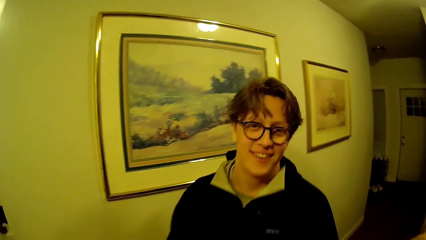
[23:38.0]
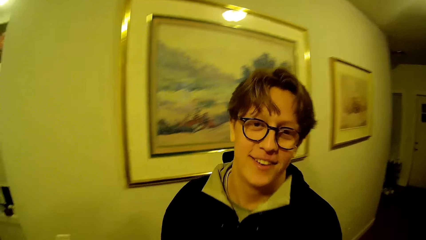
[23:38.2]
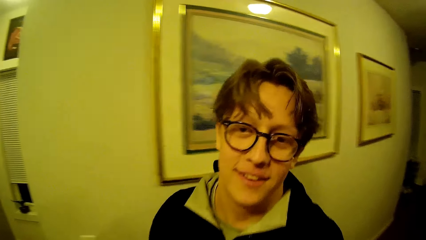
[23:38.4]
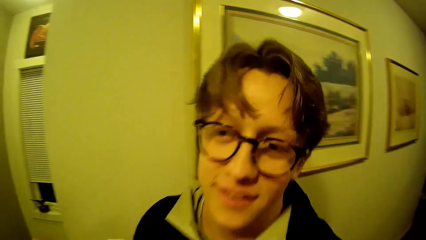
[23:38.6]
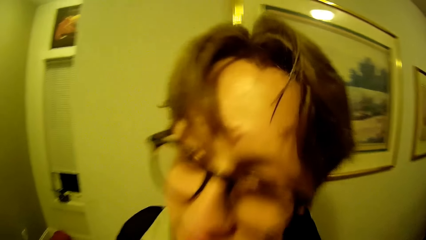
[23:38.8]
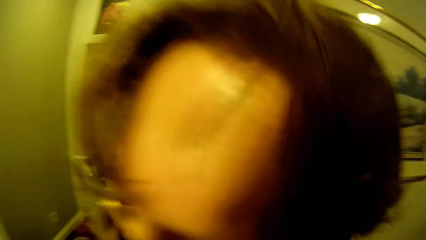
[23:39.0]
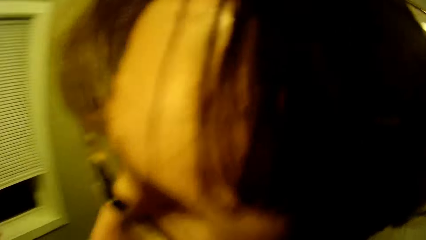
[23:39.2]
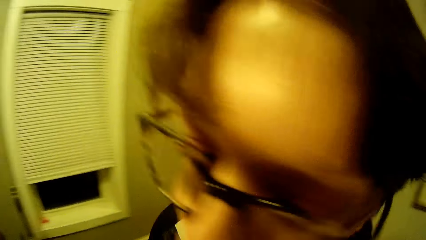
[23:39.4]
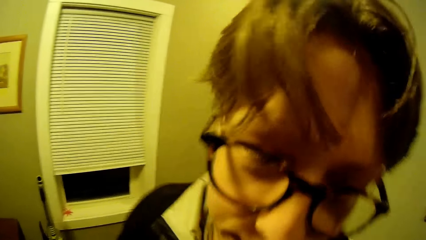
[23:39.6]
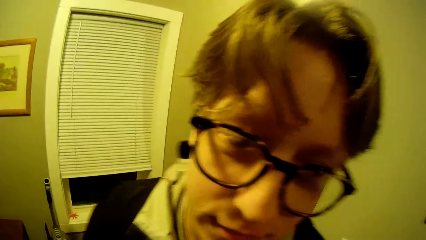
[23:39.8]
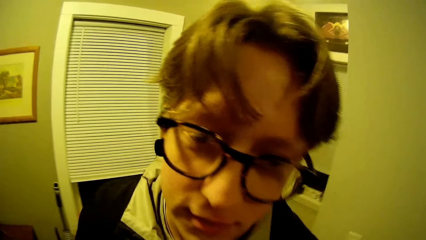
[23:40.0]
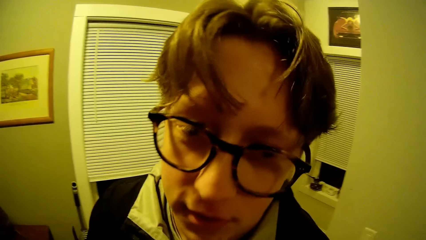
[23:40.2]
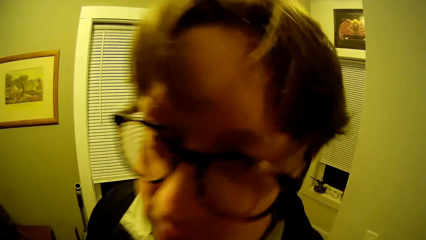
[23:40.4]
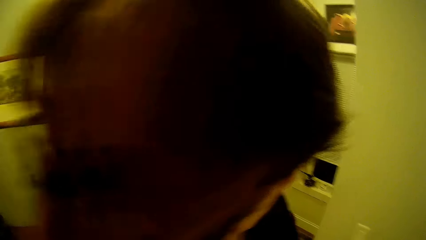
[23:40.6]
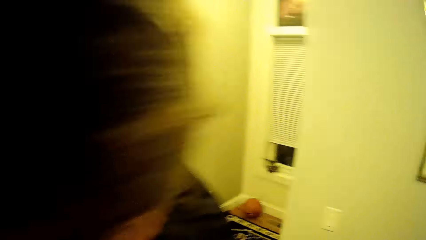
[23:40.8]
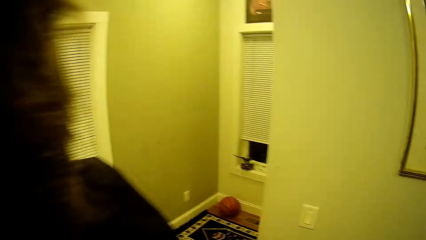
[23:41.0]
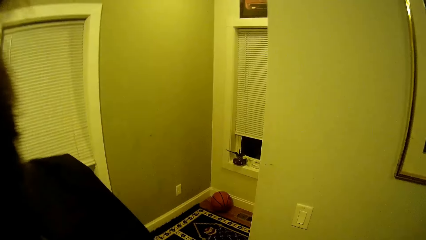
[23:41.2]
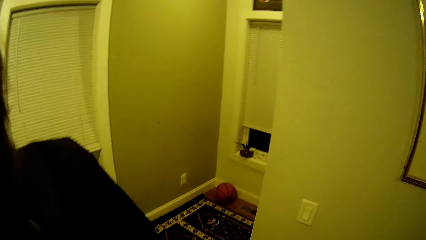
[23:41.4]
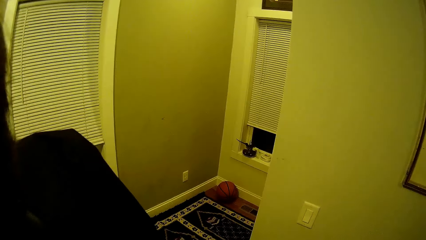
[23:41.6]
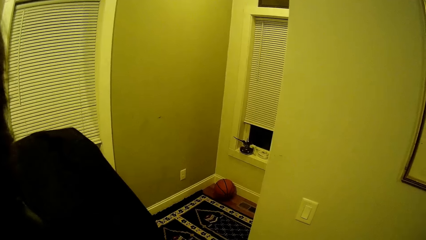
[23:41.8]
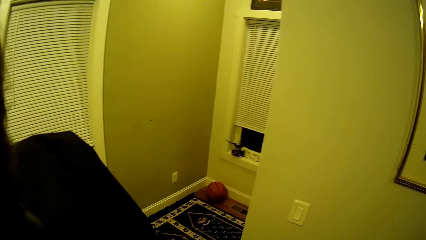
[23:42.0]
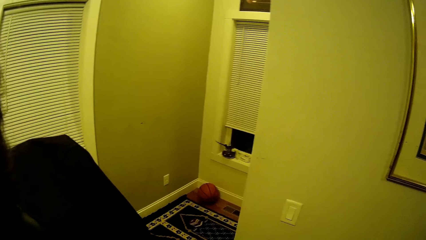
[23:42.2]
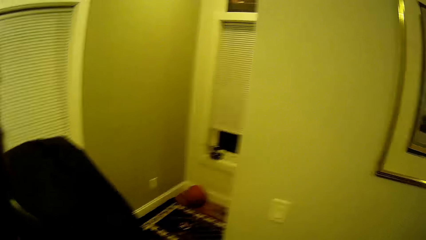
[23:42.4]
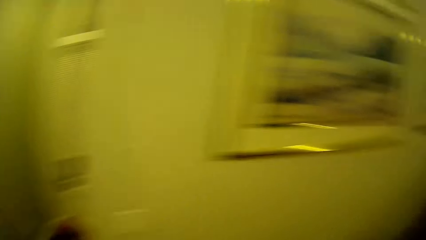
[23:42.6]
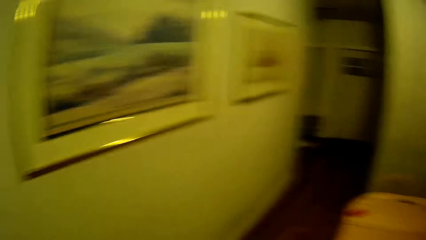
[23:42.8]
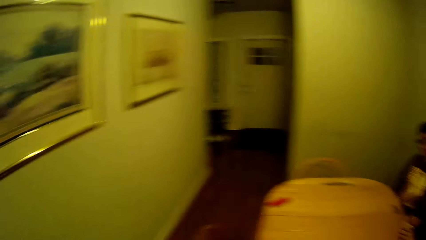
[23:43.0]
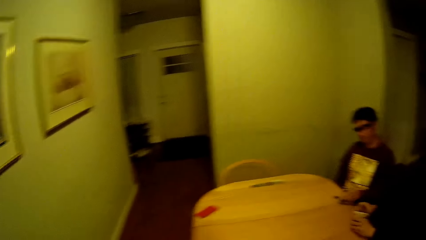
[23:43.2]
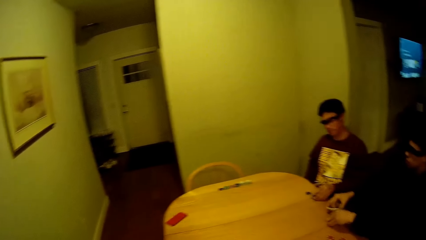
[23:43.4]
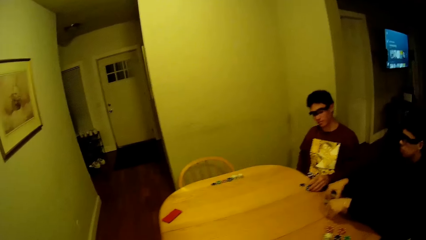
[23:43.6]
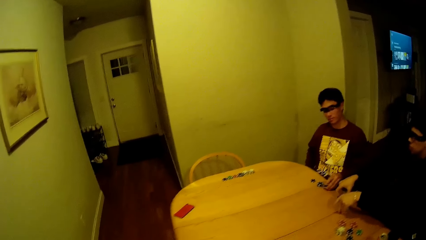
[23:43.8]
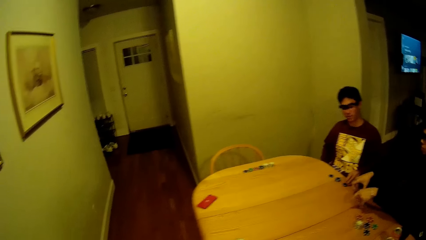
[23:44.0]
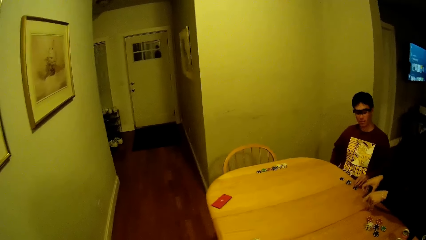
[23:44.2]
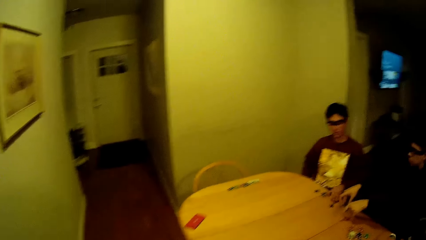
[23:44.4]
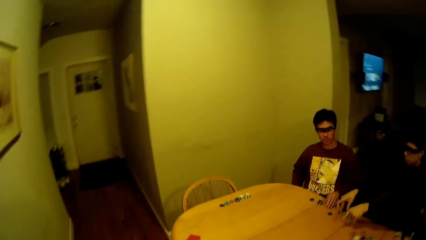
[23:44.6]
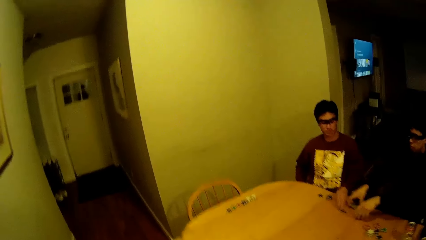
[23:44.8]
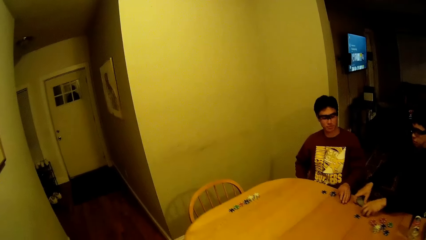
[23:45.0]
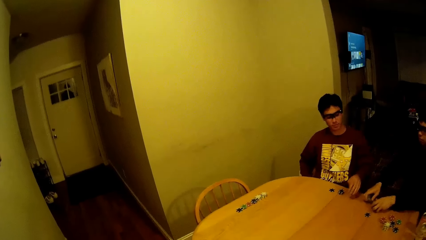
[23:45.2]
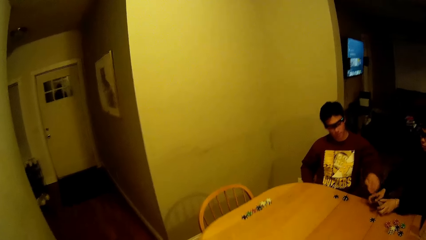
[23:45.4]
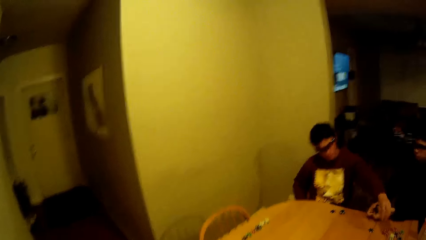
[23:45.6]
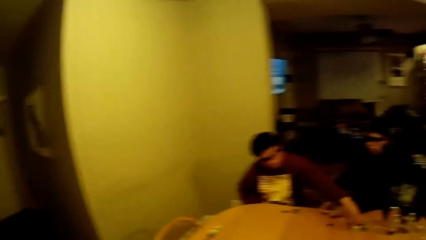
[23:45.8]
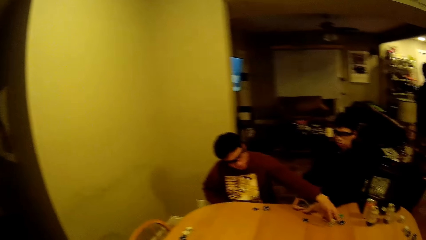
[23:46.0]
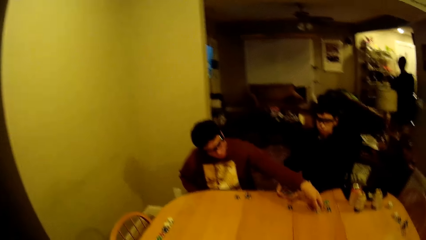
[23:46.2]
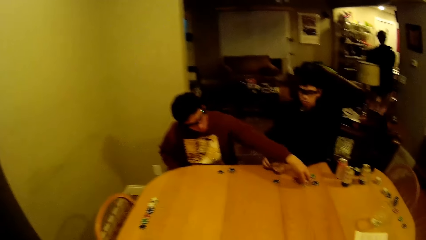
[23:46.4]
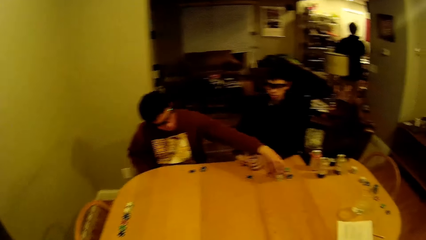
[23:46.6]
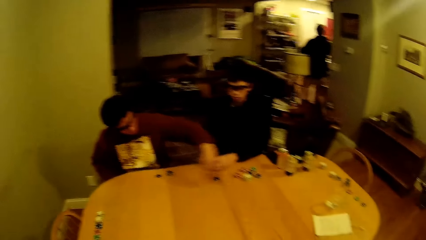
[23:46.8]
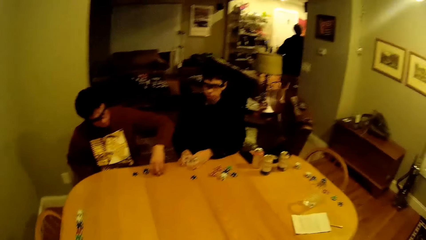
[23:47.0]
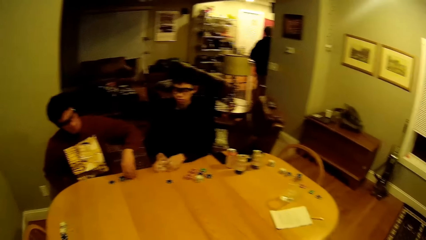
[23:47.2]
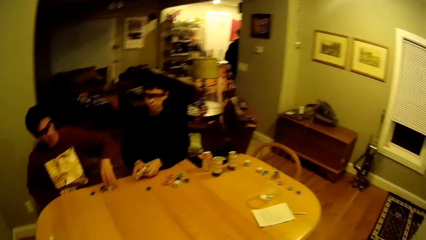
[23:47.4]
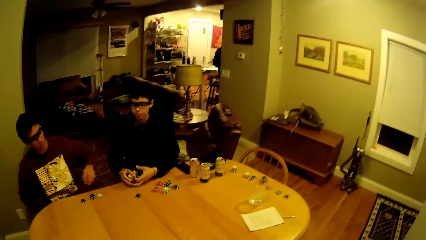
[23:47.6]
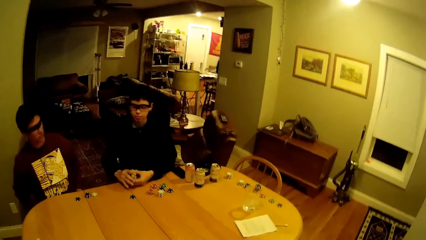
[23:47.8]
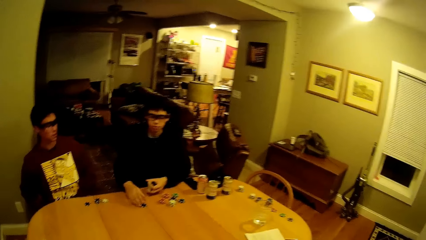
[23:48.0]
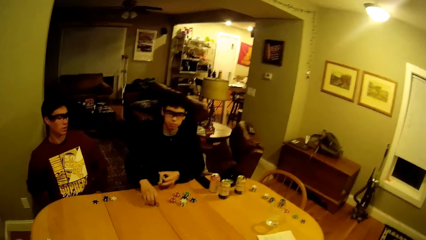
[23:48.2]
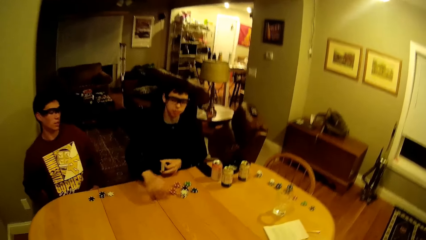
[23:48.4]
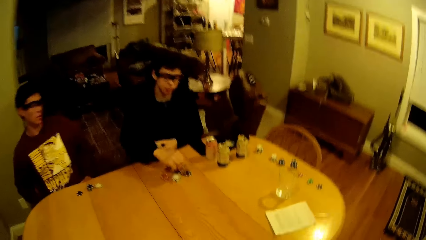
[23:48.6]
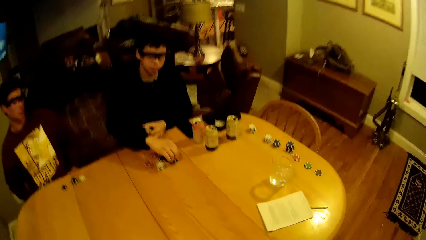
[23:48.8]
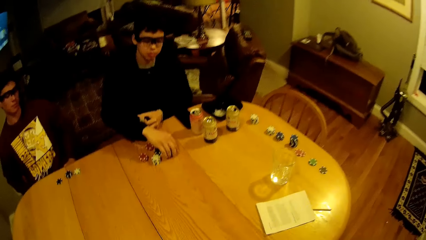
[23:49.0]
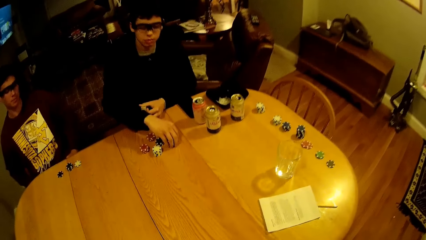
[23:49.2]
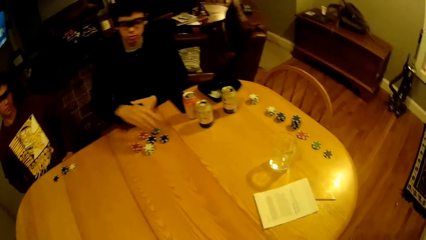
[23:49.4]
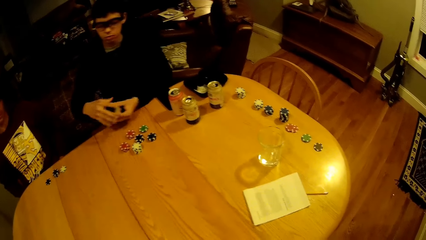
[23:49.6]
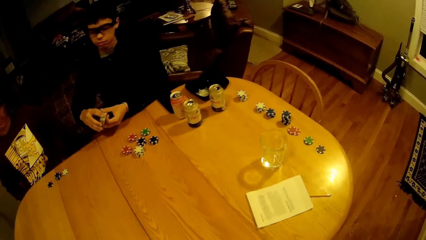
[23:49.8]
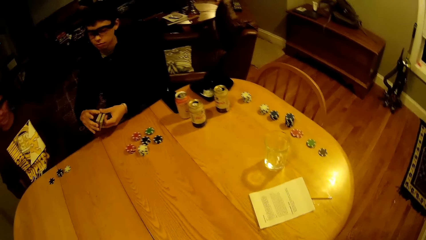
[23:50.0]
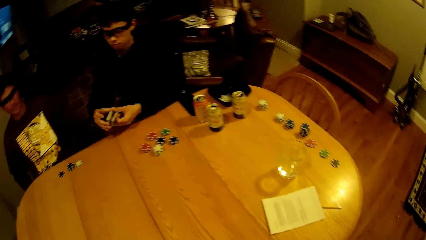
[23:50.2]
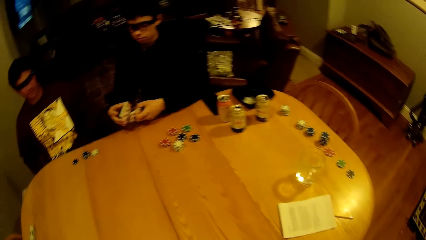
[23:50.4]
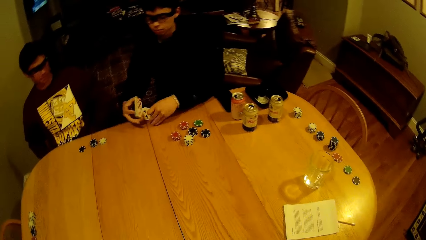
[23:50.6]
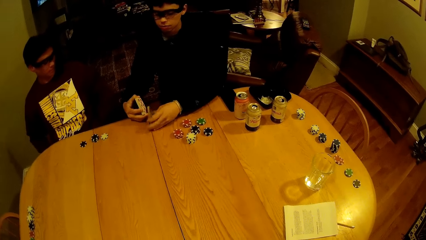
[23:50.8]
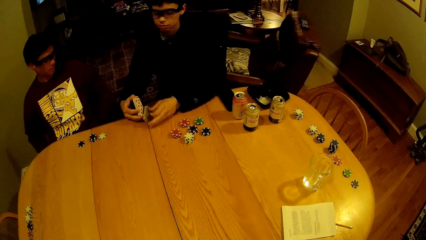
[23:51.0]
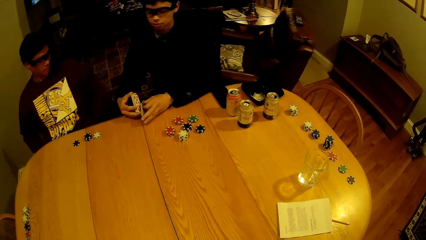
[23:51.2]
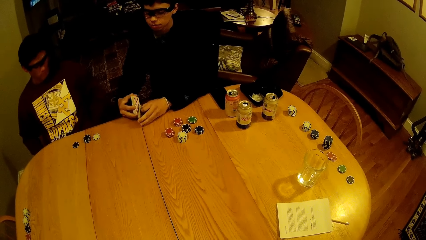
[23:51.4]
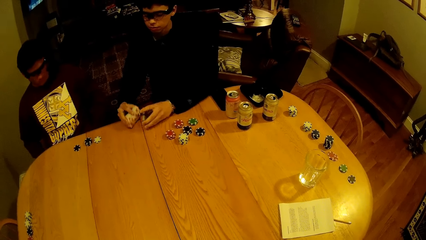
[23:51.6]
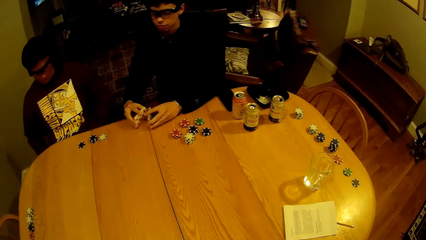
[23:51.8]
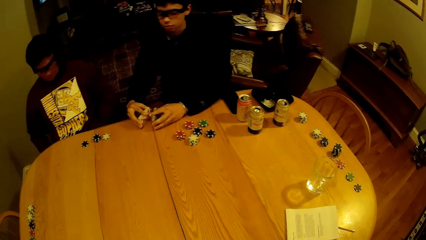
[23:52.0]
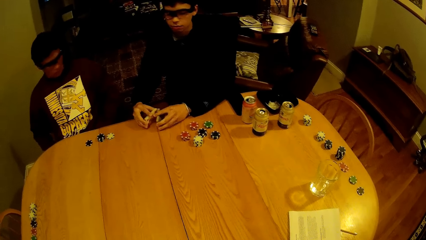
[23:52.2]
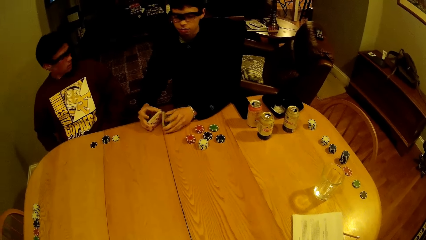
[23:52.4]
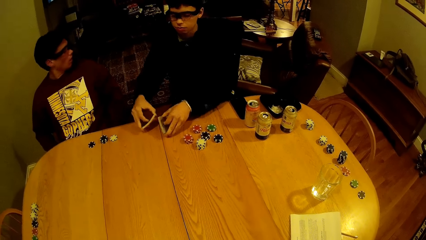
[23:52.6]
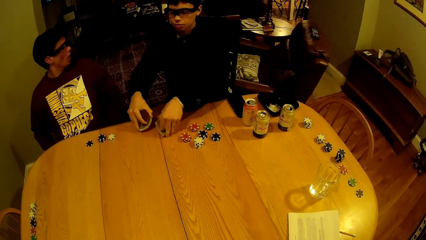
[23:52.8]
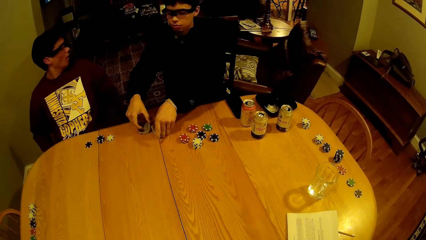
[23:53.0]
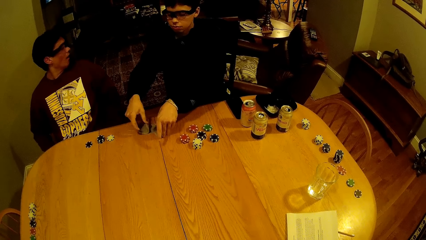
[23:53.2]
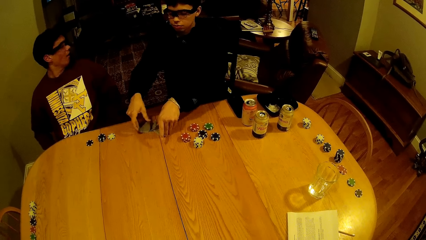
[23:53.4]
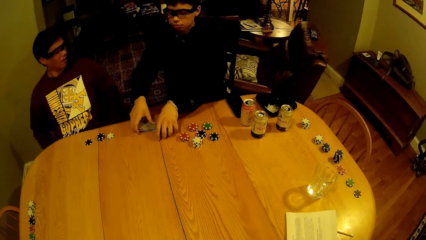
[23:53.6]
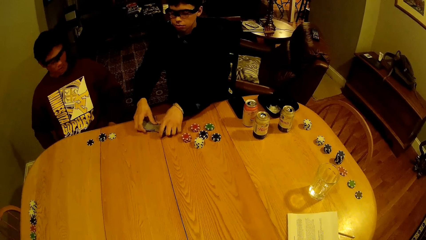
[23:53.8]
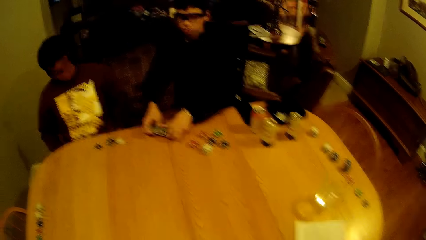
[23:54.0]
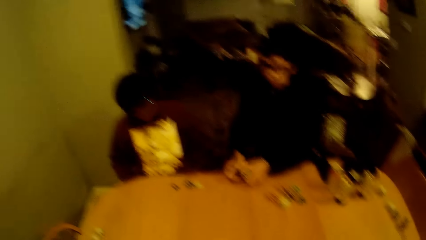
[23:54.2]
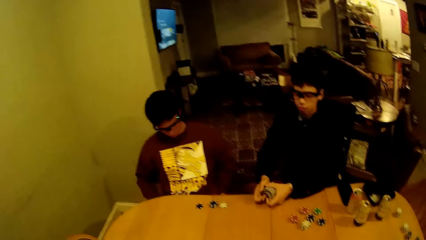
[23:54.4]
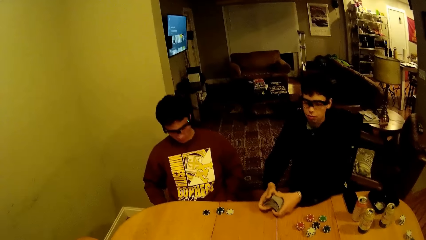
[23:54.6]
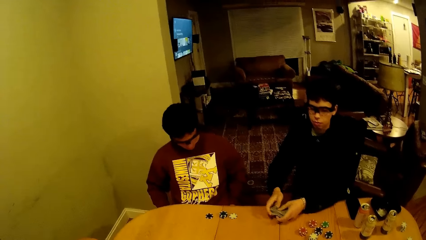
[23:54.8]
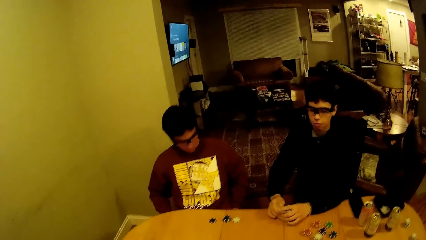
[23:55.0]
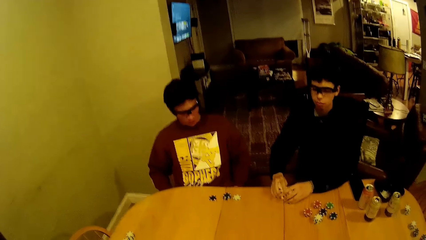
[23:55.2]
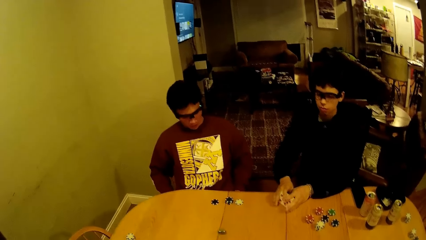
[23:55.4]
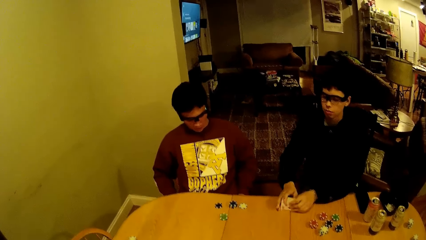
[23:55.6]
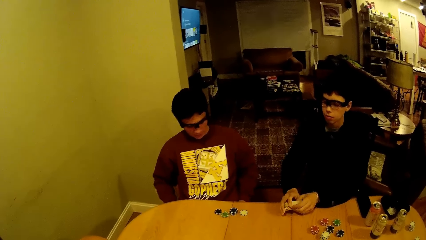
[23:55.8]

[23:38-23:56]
The camera wearer raises his finger. He talks with a boy. He walks around. The boy arranges some poker chips on the dining table with his hands. The boy picks up some cards on the dining table with his right hand. The boy switches the cards to his left hand. The boy moves a poker chip on the table on some poker chips on the table with his right hand. The boy shuffles the cards with his hands.
